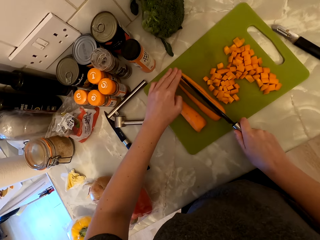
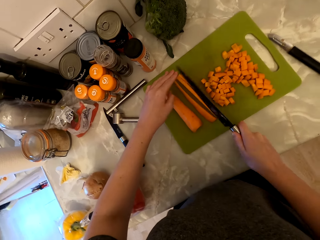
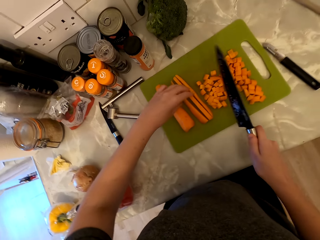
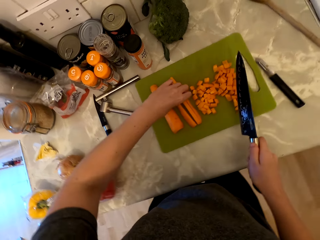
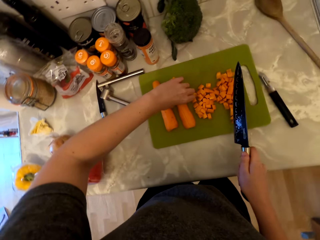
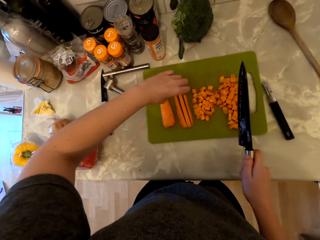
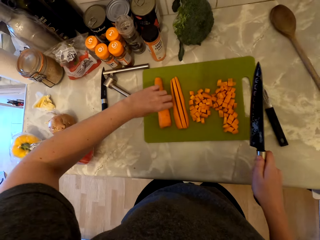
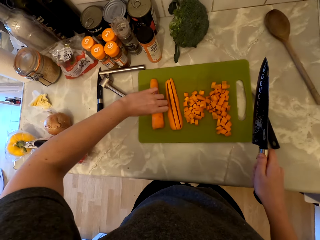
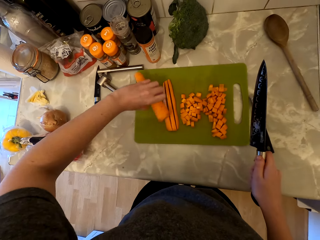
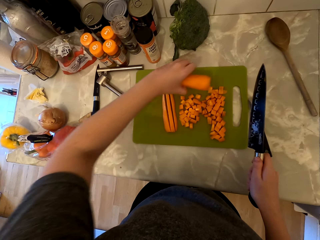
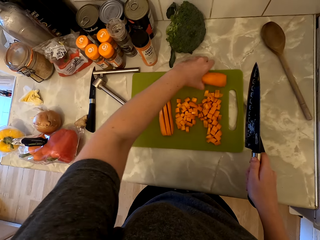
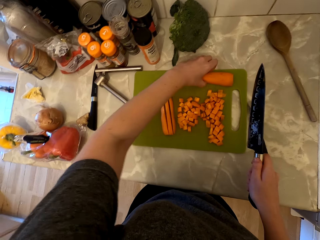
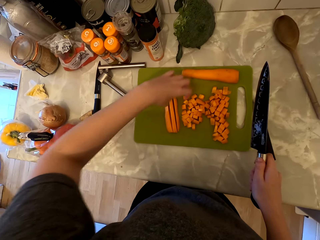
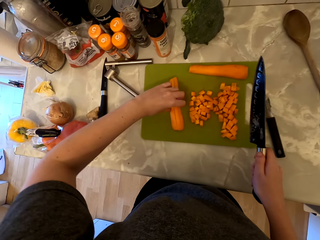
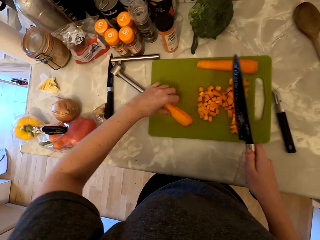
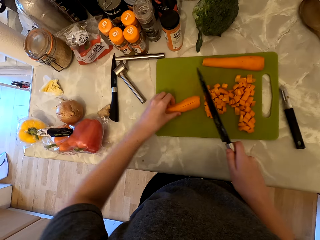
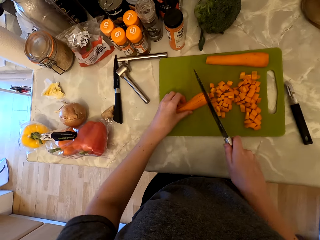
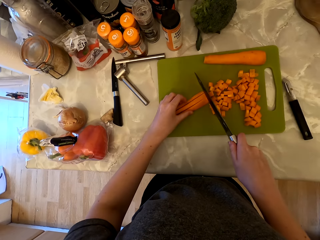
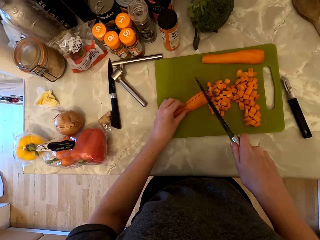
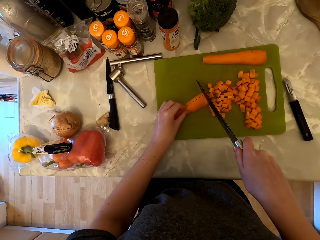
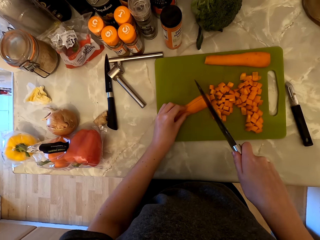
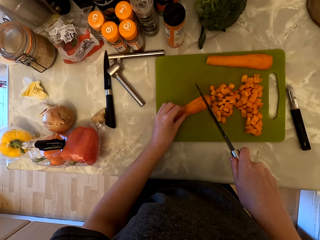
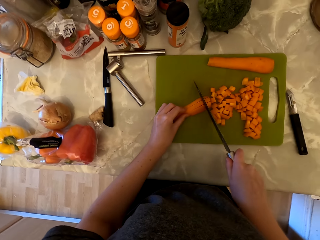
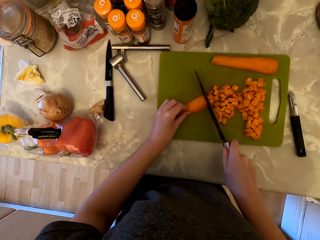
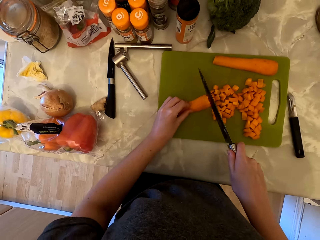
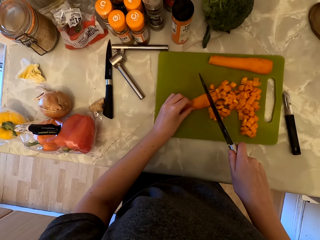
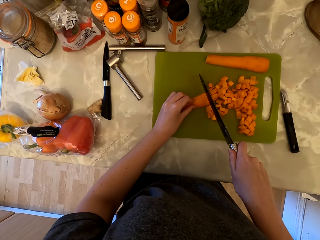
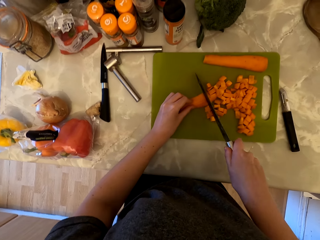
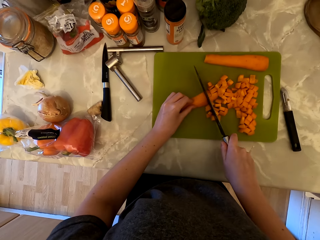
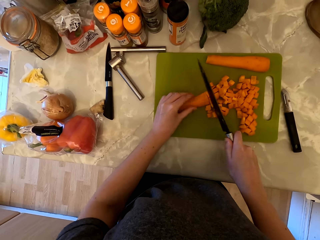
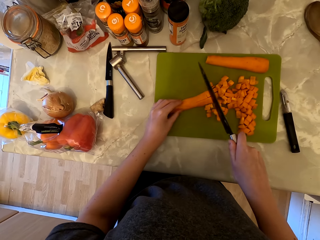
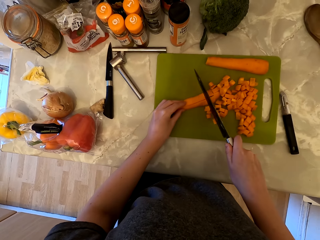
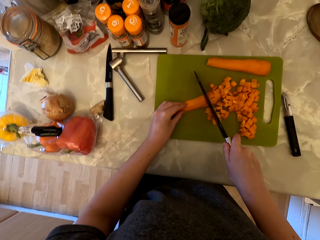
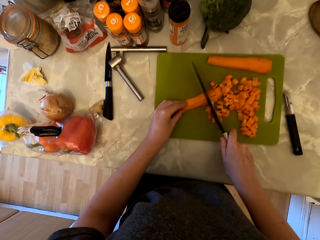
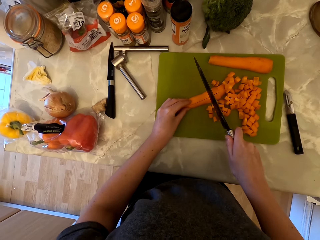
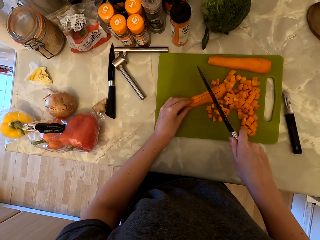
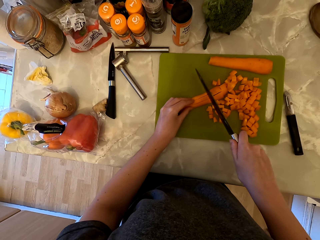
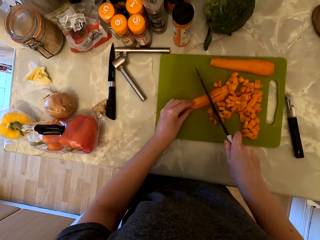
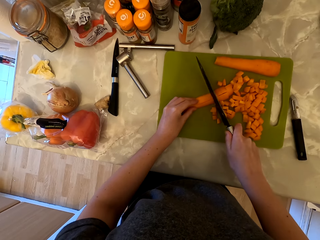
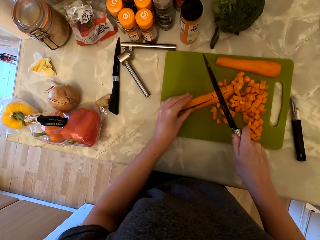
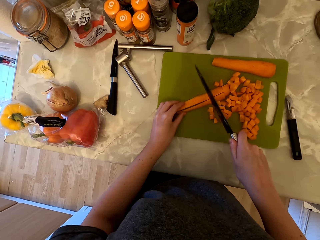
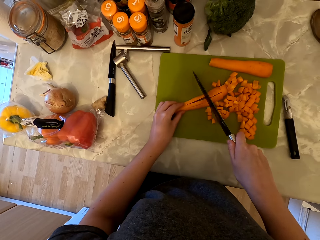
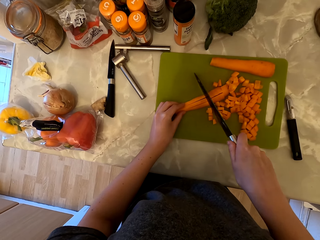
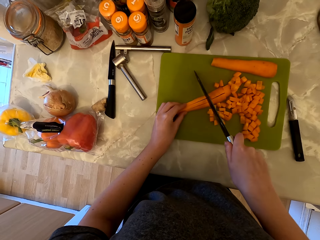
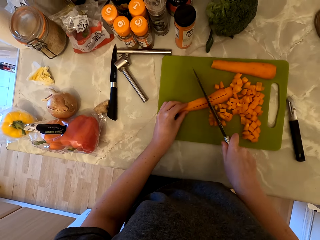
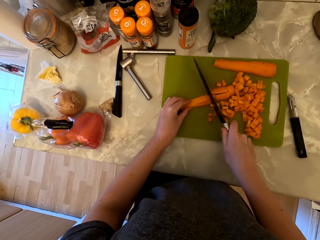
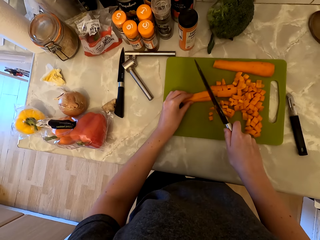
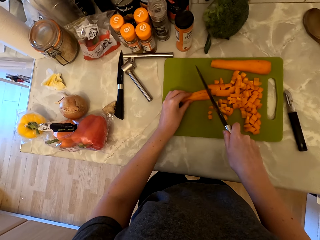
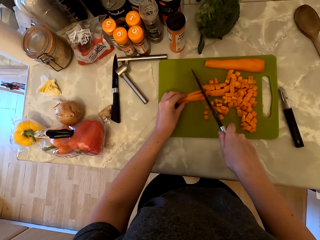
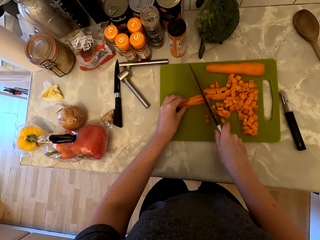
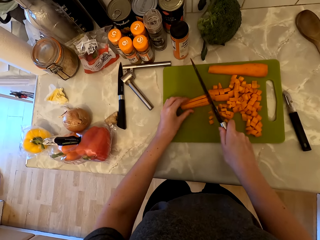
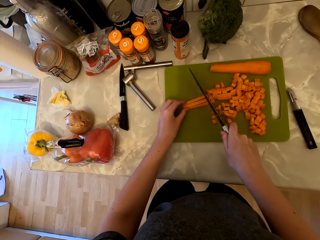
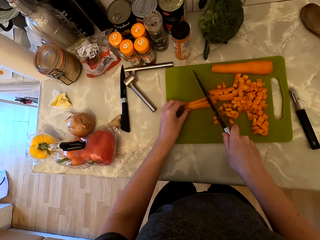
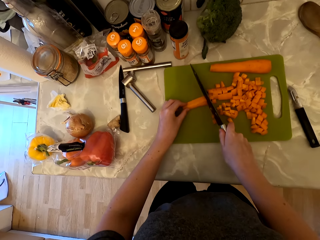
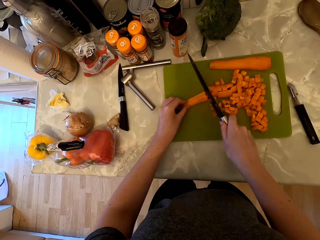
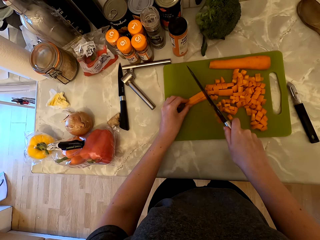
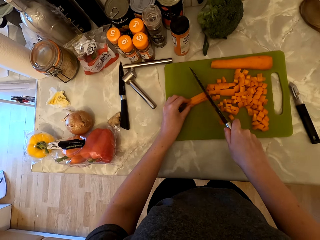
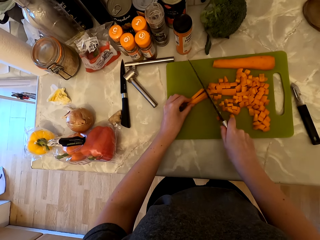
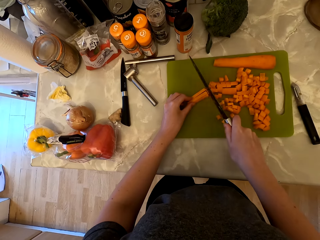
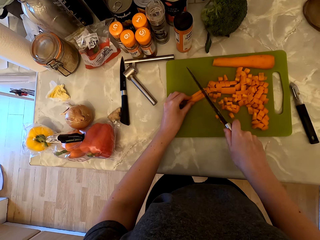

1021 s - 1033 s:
The camera wearer picks up the carrot. They place the carrot on the chopping board. They cut the carrot into pieces.

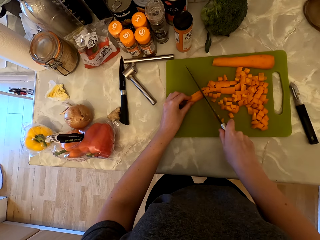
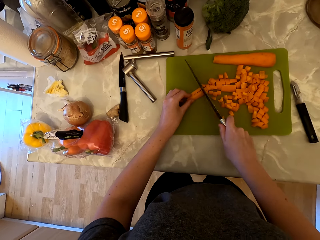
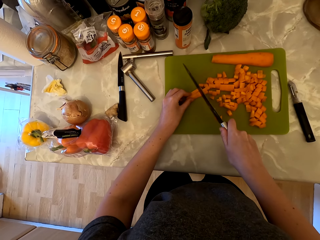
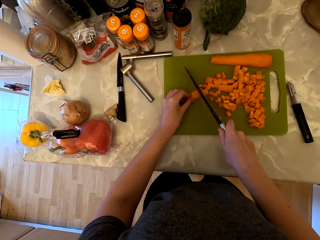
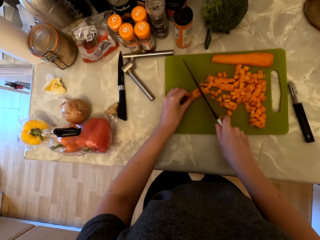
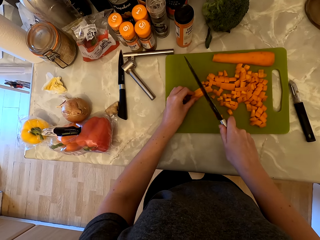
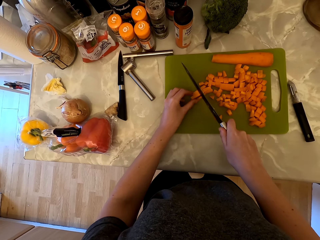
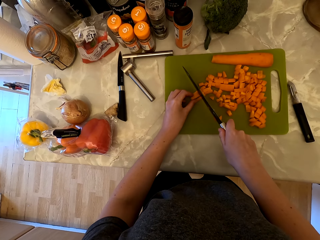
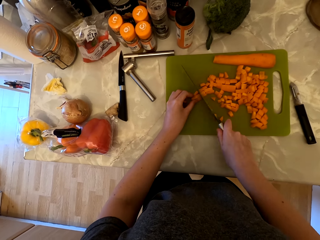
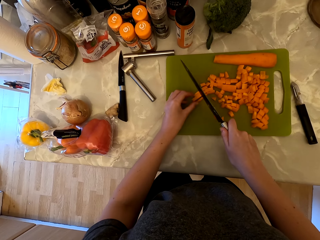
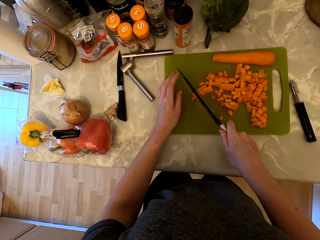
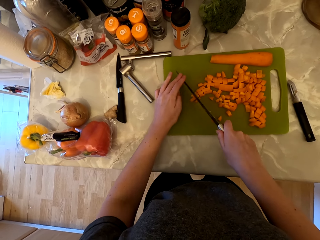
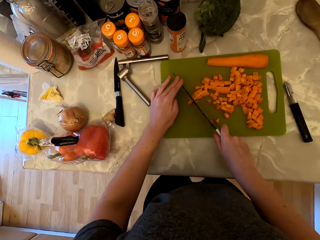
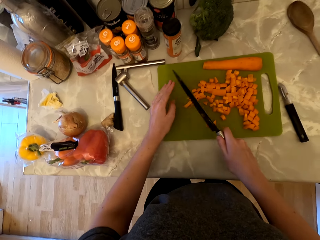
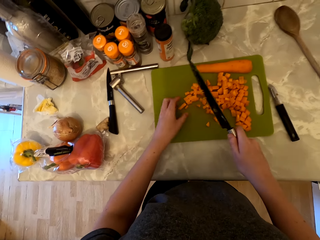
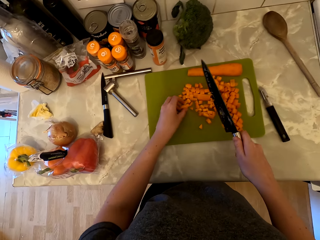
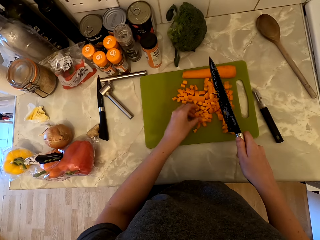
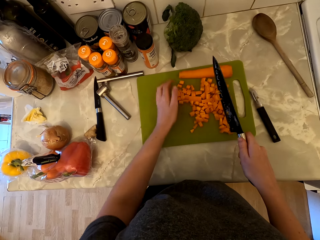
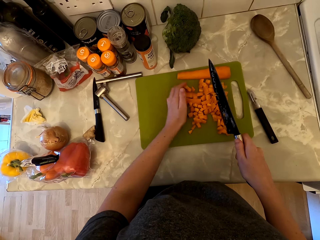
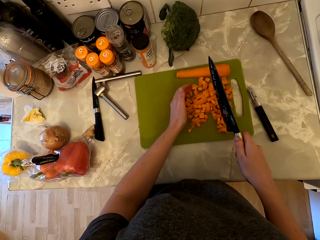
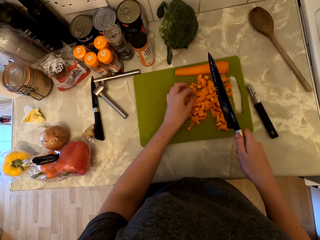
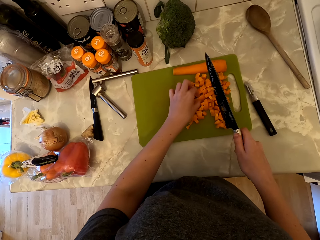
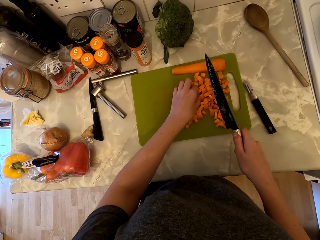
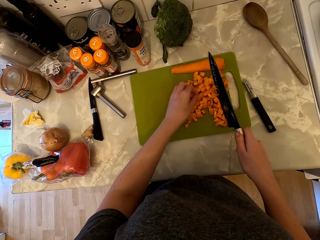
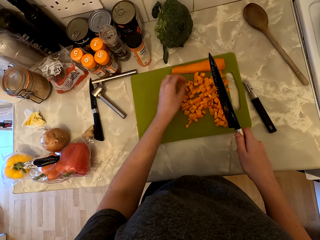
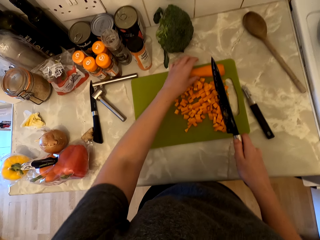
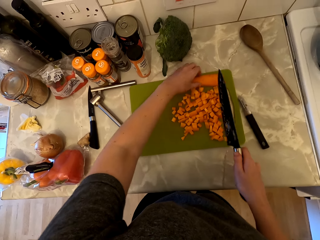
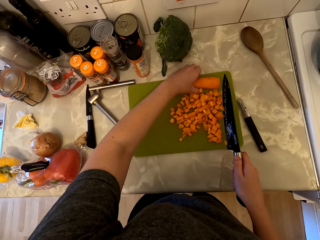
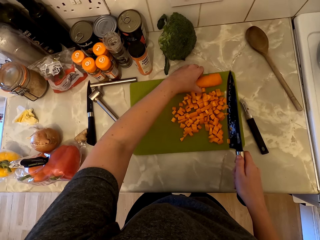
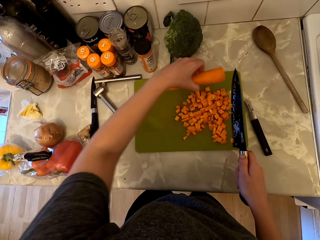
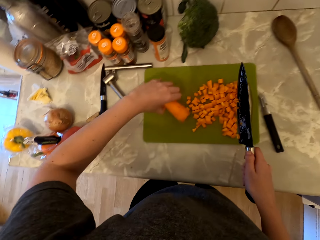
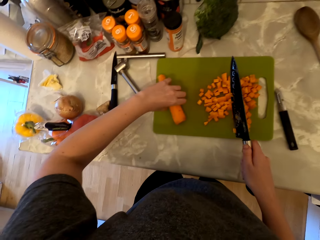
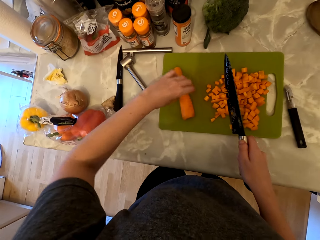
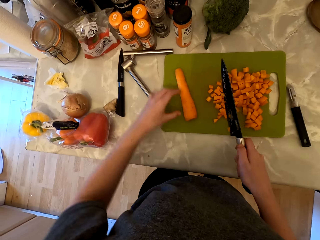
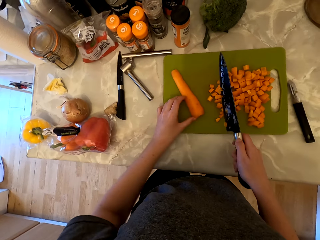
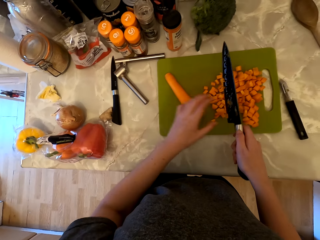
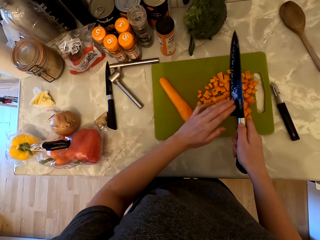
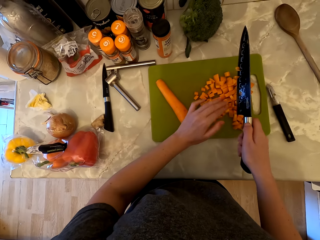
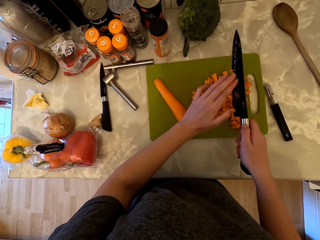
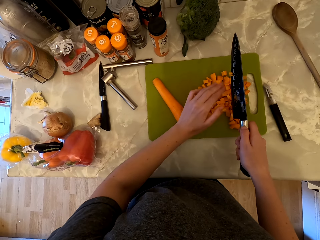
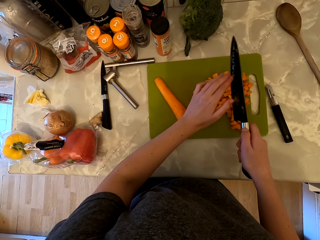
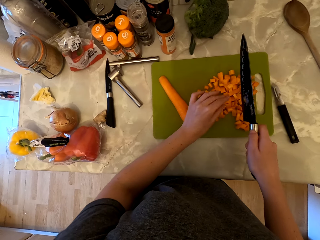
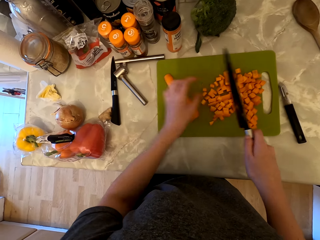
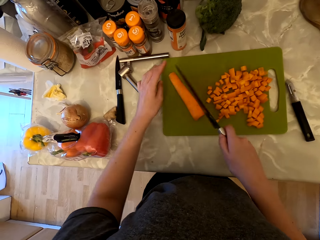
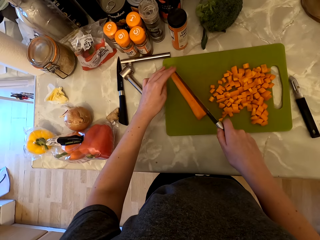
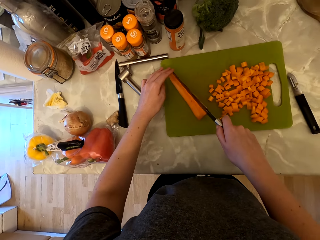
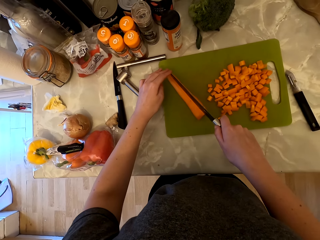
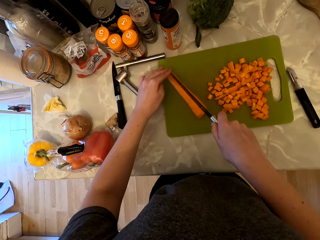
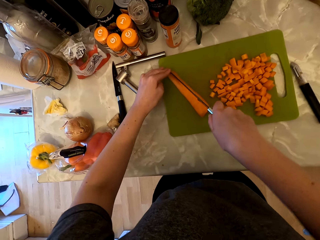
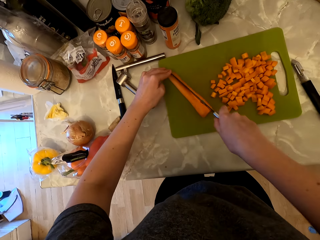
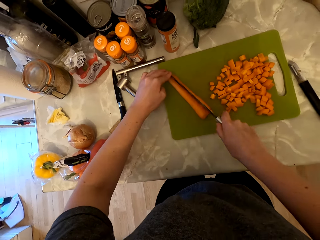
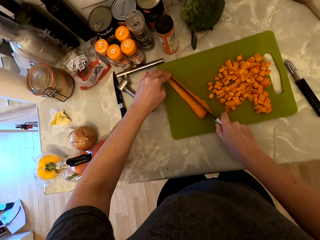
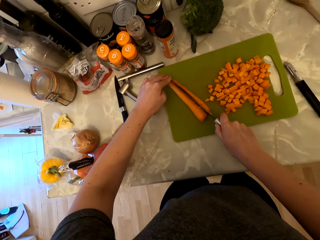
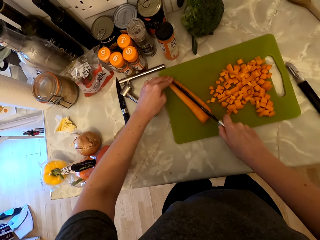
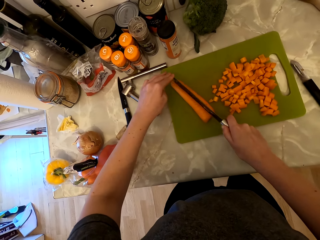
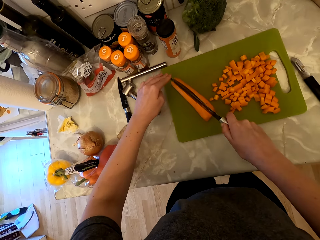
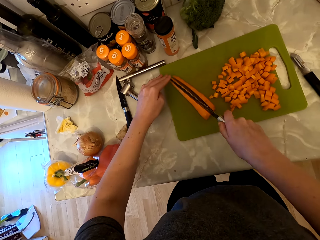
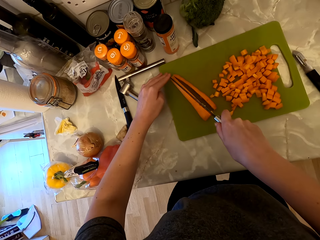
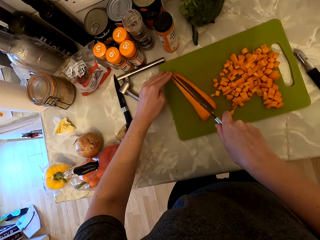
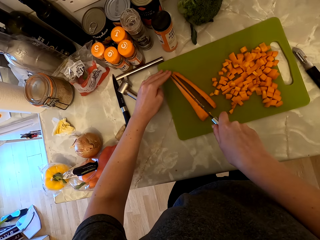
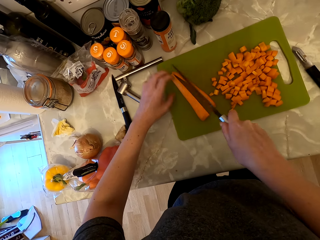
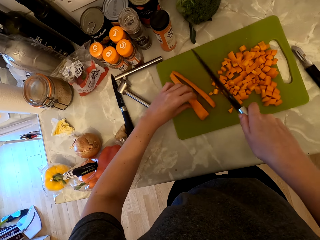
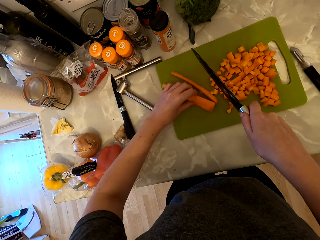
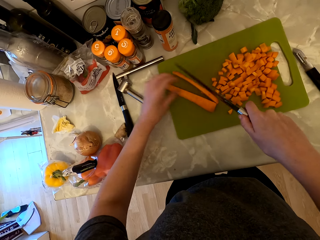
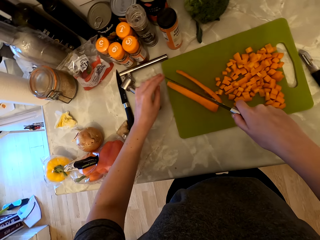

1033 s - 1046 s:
The camera wearer holds the knife with both hands. They cut the carrot into pieces and push the carrot pieces aside. They pick the carrot from the chopping board. They place the carrot on the chopping board. They remove the carrot pieces on the knife. They hold the knife with both hands. They cut the carrot into pieces.
